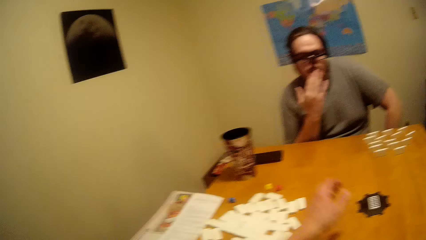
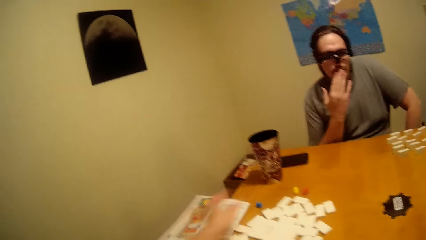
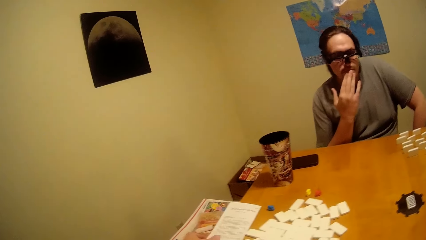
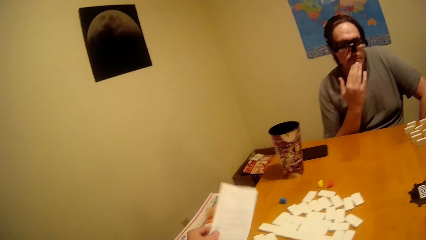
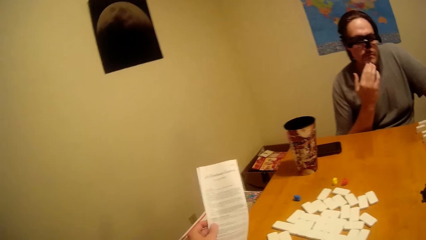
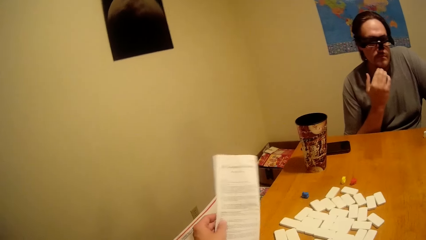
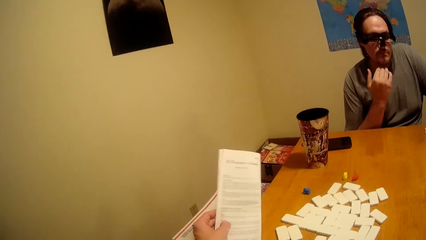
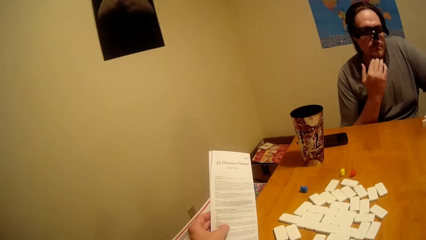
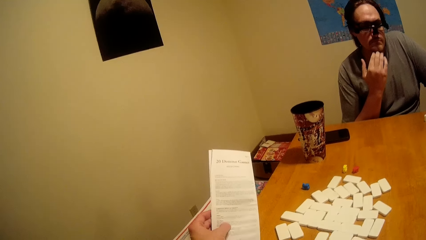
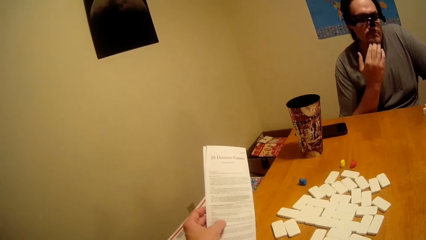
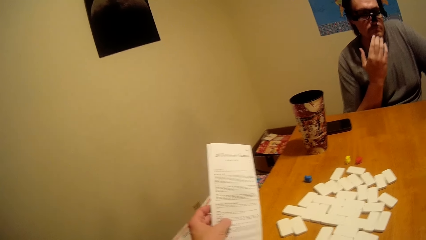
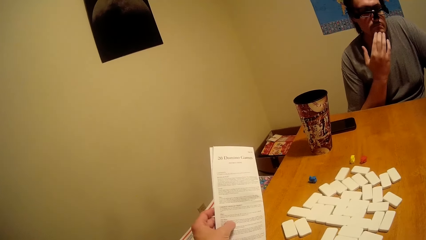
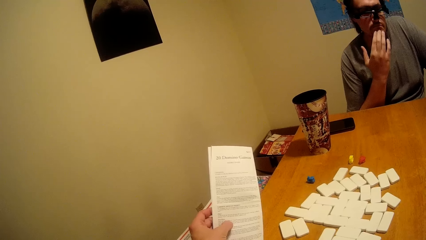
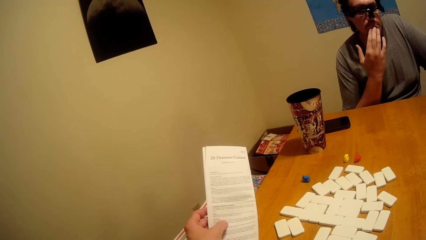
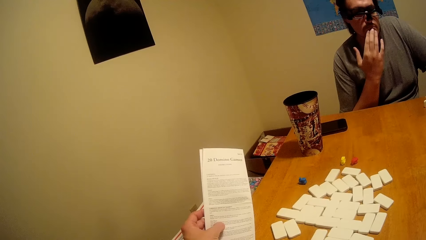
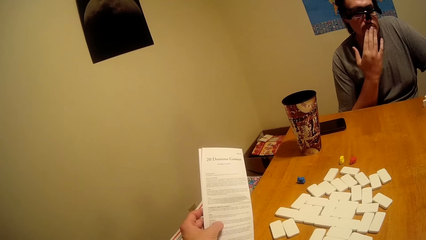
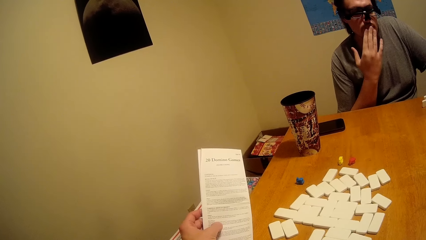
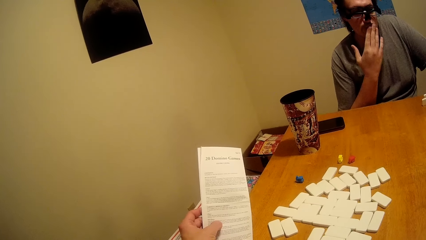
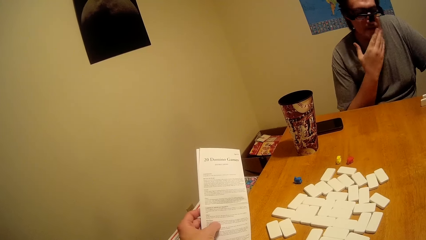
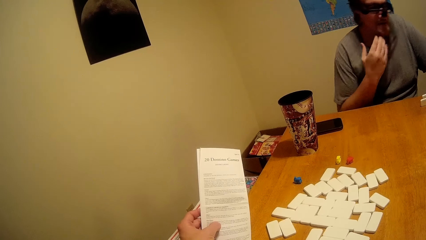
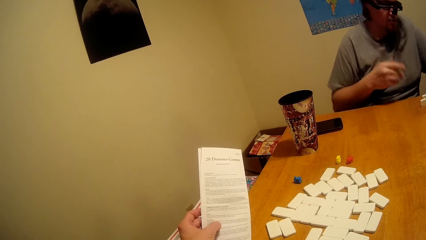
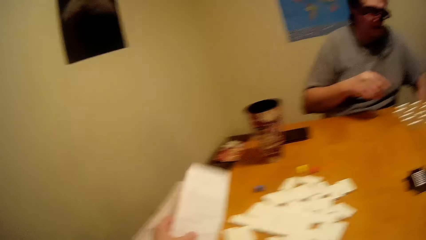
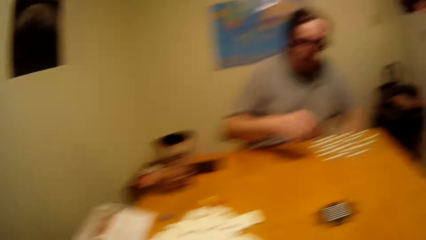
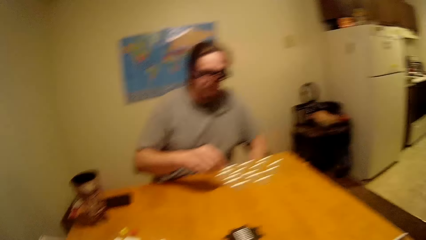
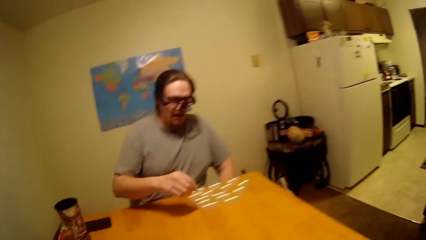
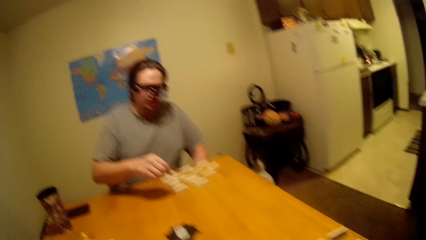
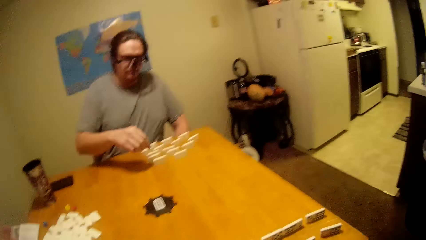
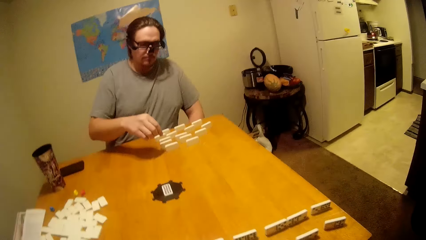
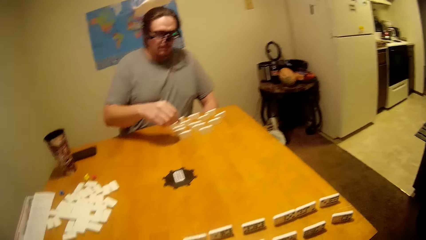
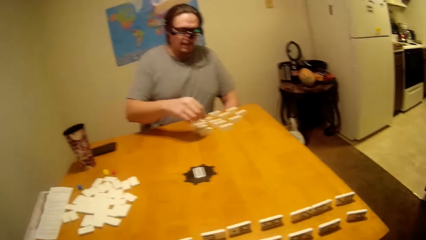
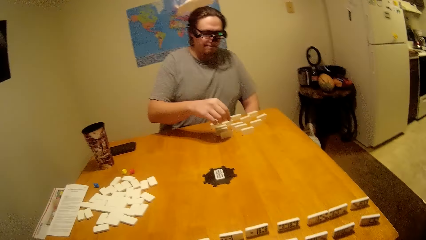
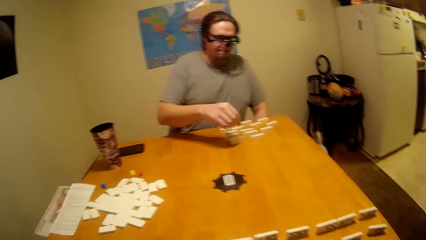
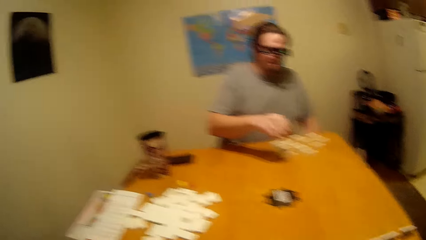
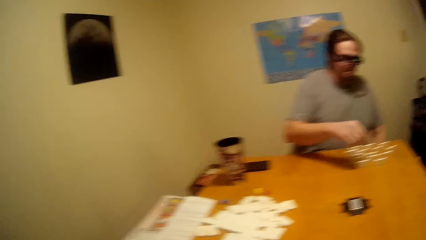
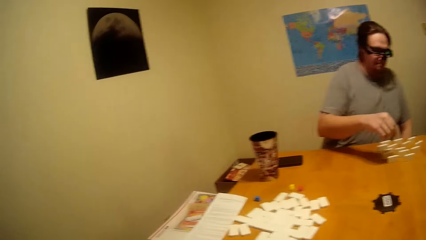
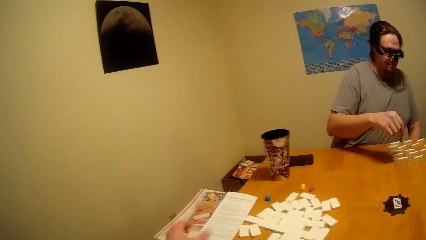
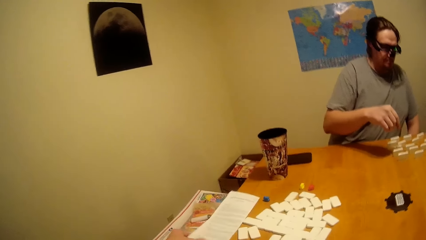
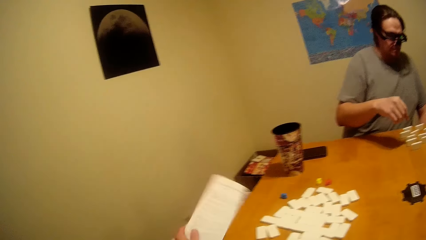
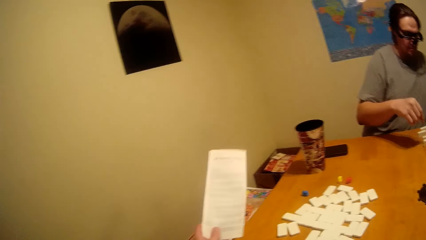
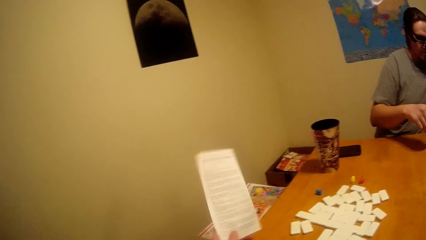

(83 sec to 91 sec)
The camera wearer picks up the game manual. They read the game manual.

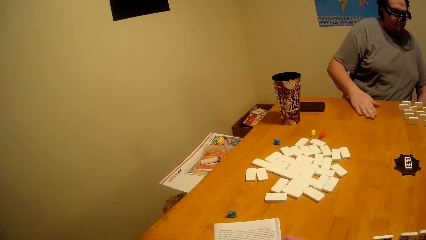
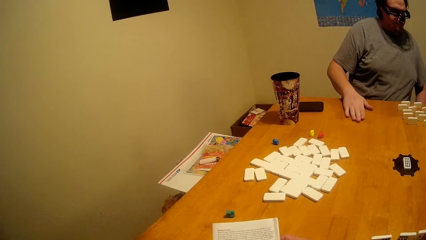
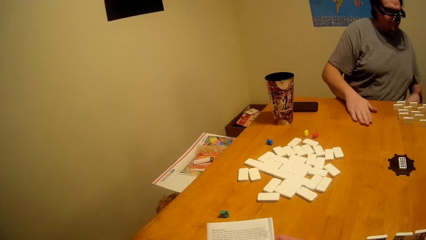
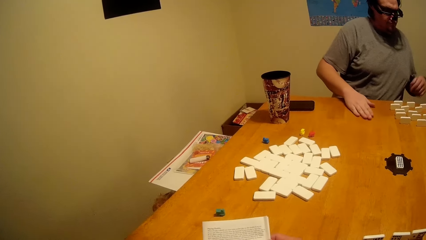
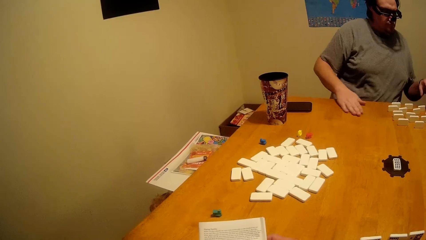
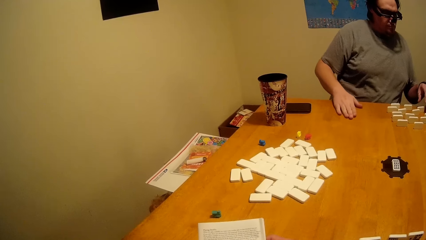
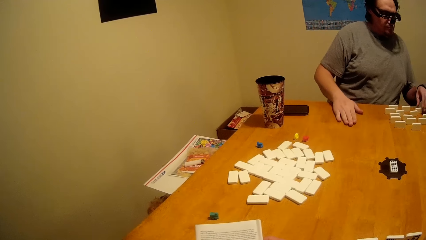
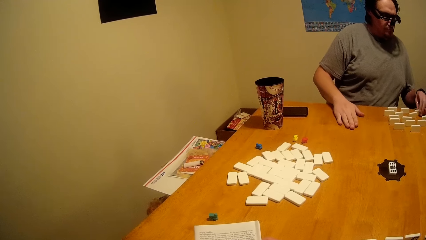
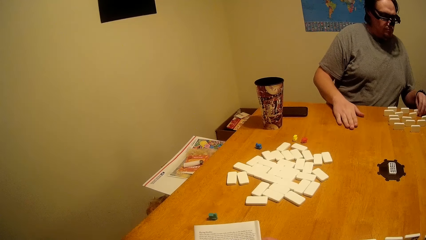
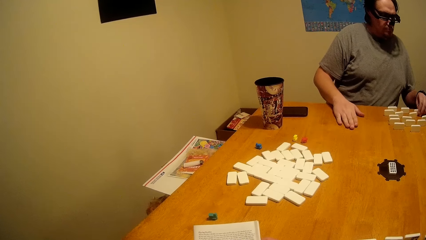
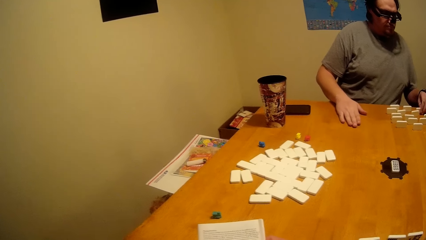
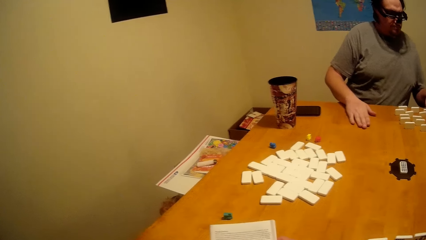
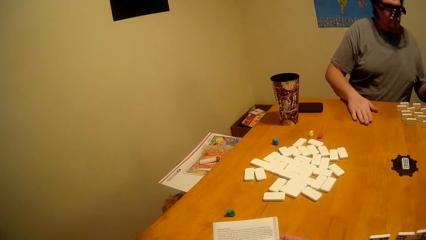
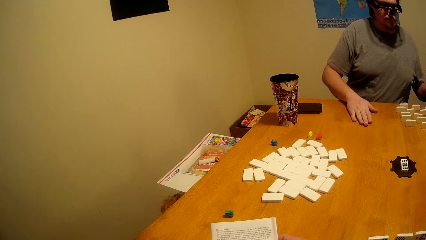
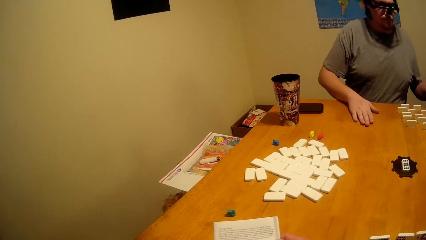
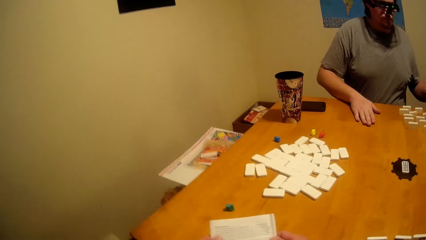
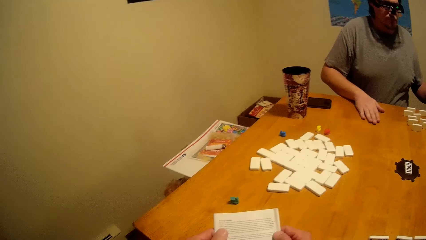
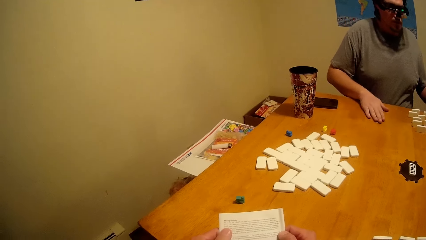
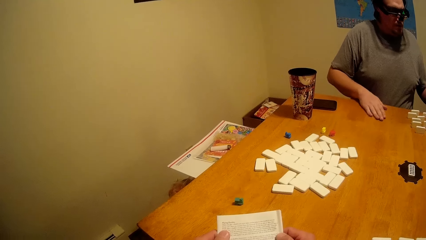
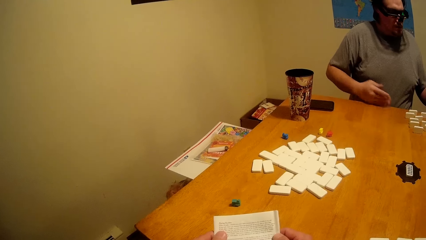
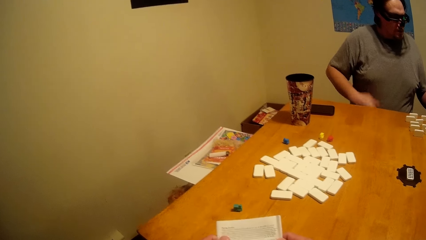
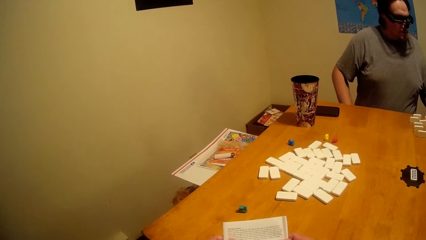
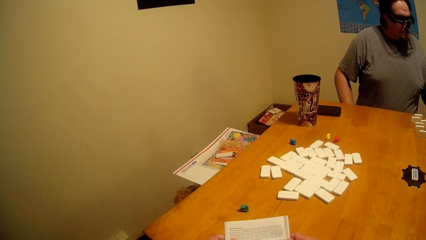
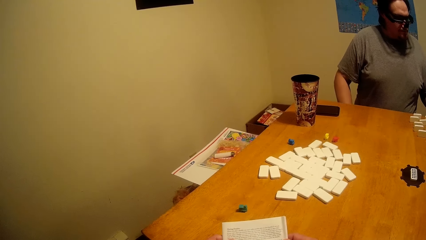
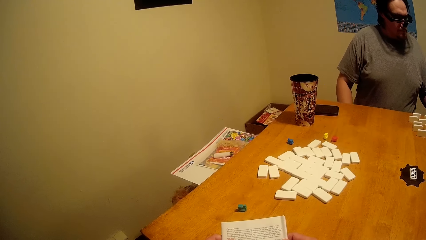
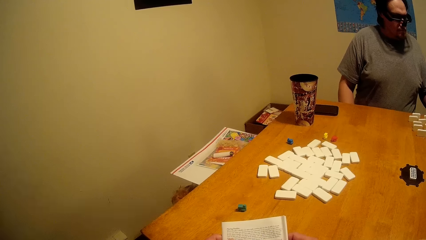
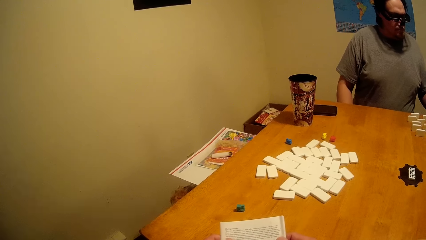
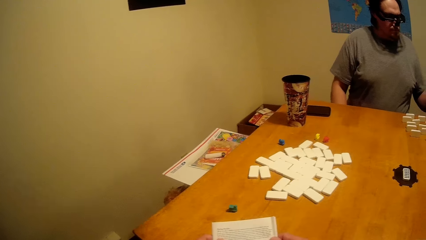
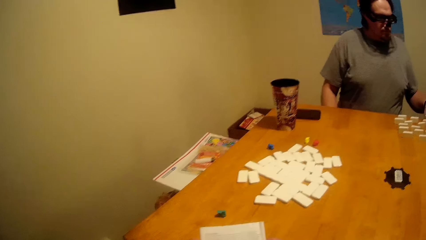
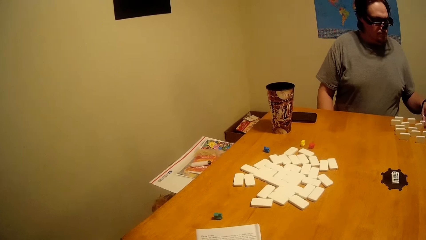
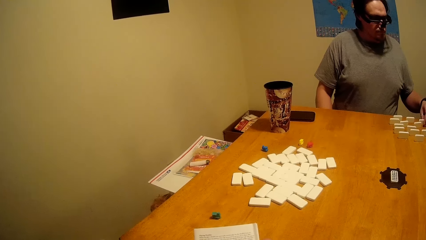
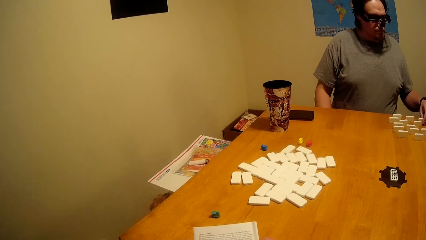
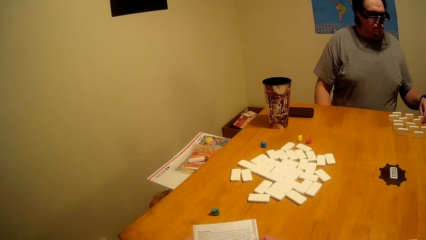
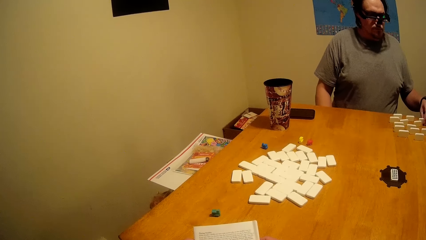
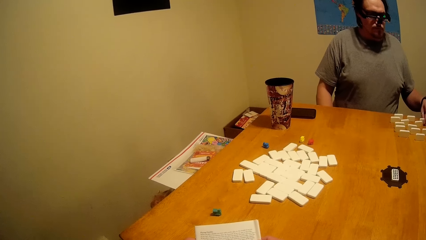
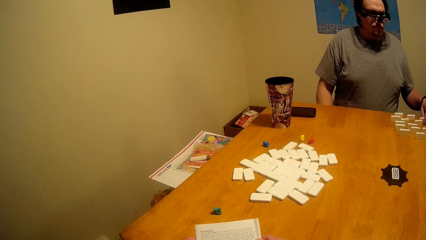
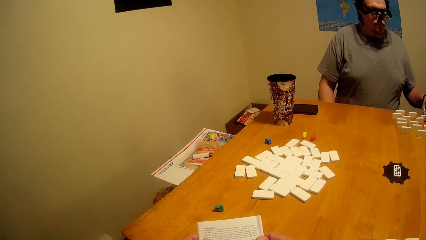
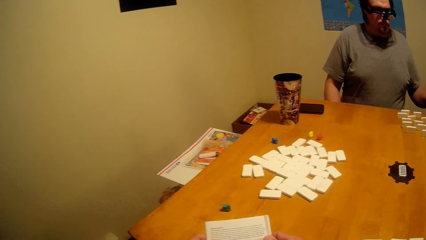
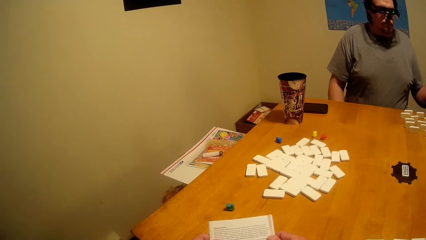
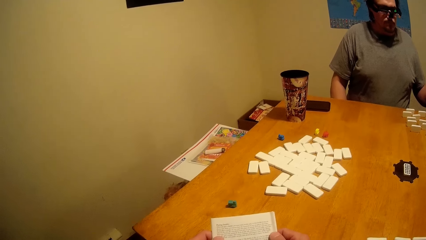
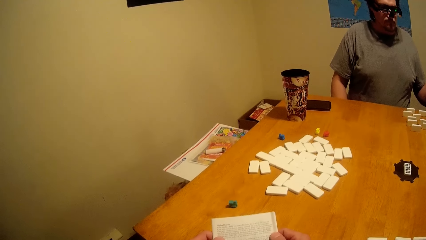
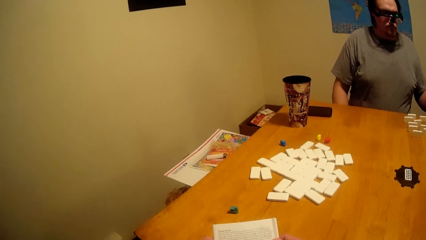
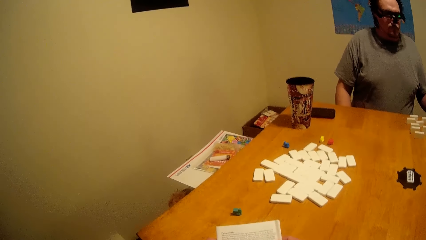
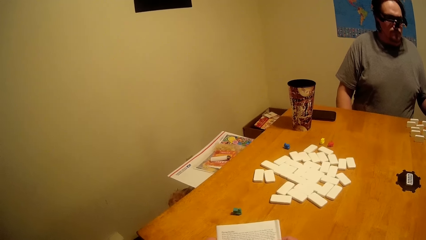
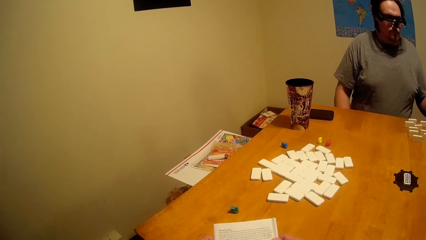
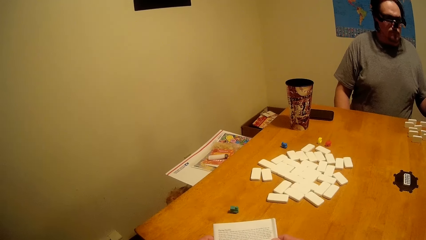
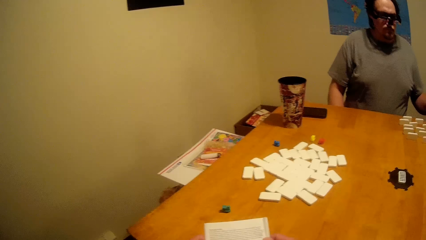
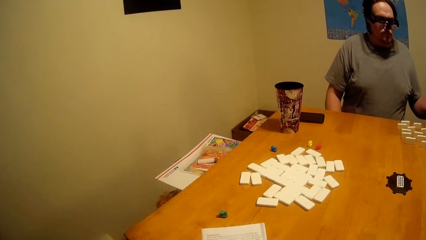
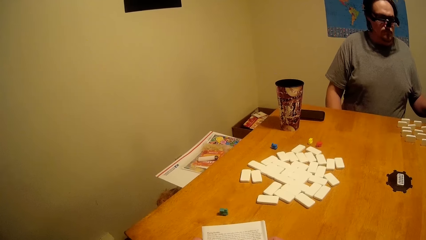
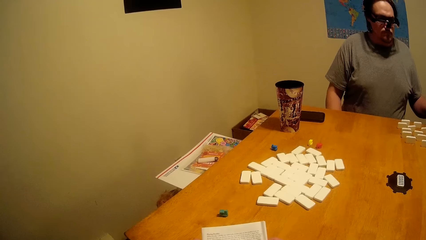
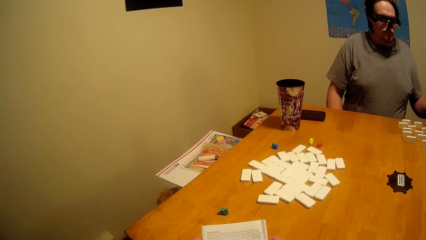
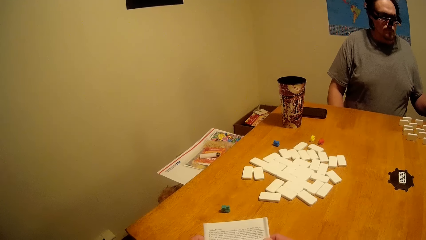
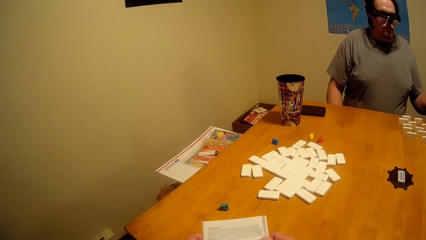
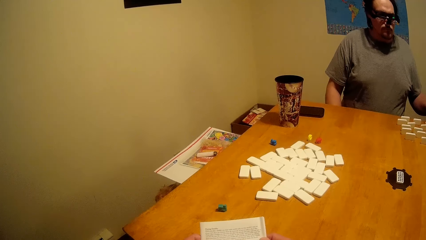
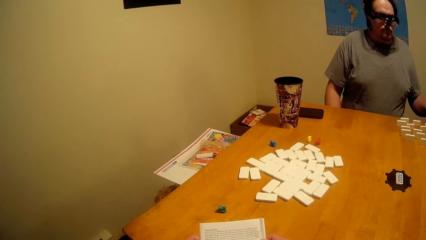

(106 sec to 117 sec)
The camera wearer looks at a person play the dominoes.
